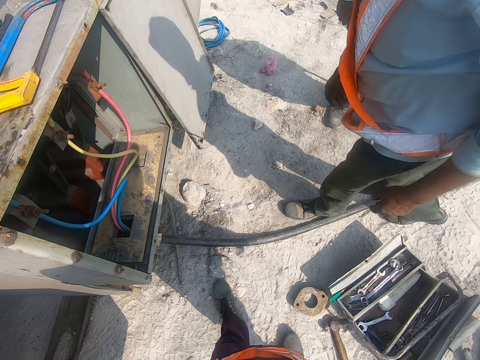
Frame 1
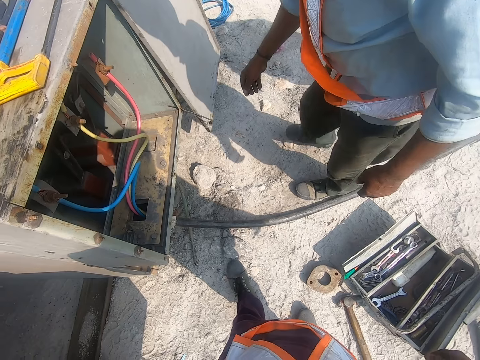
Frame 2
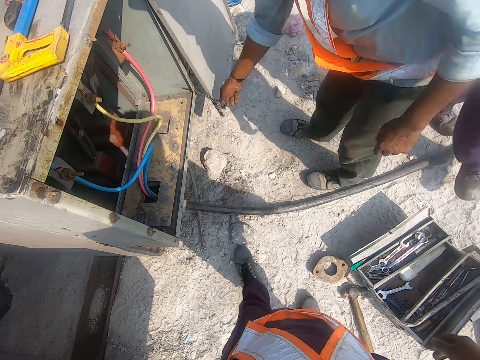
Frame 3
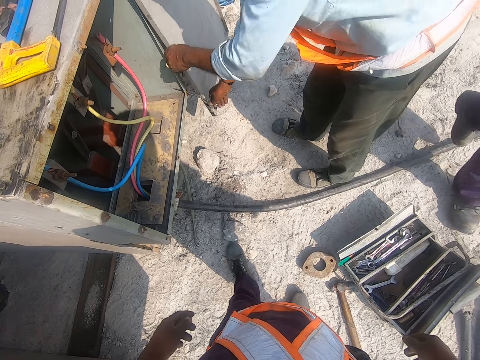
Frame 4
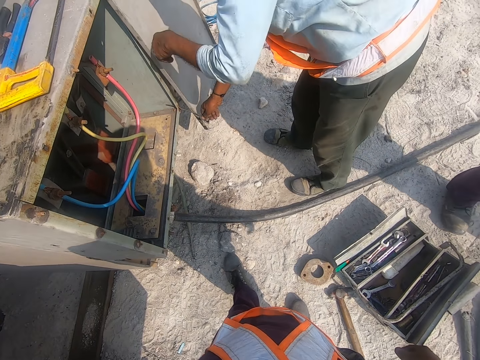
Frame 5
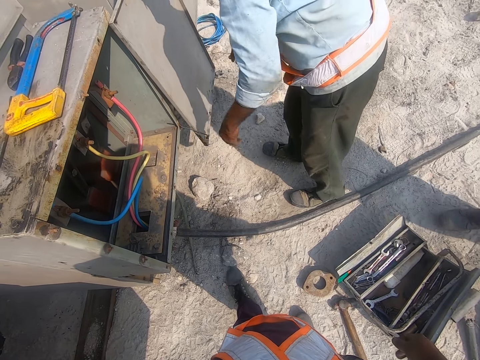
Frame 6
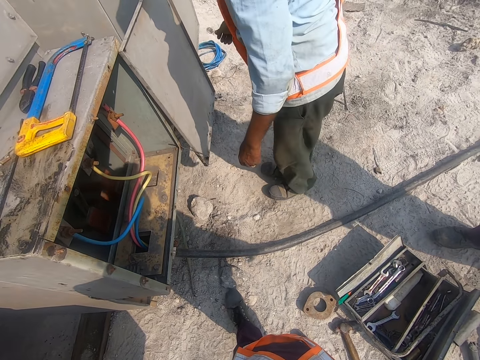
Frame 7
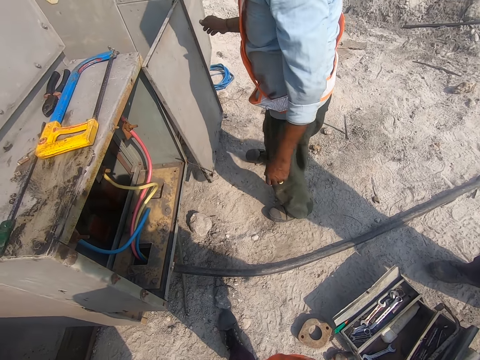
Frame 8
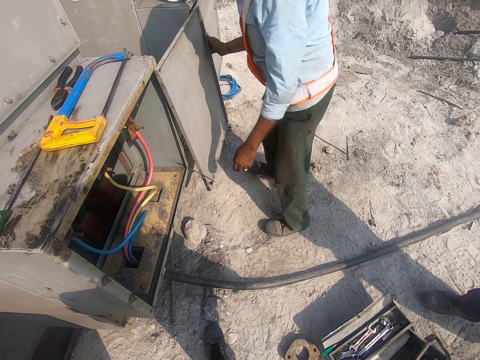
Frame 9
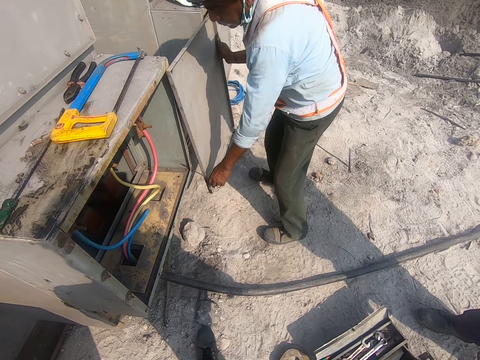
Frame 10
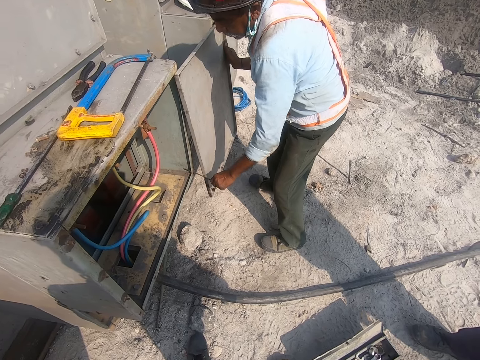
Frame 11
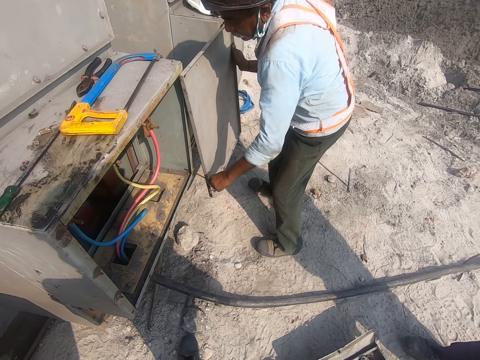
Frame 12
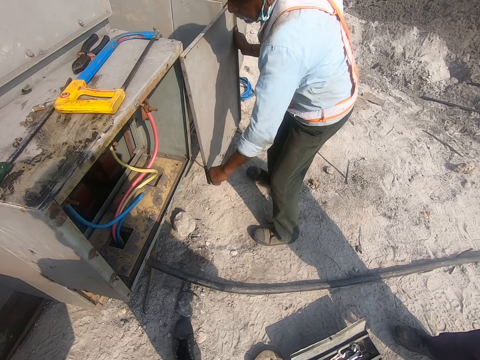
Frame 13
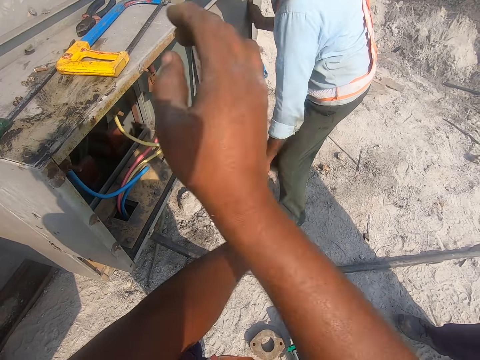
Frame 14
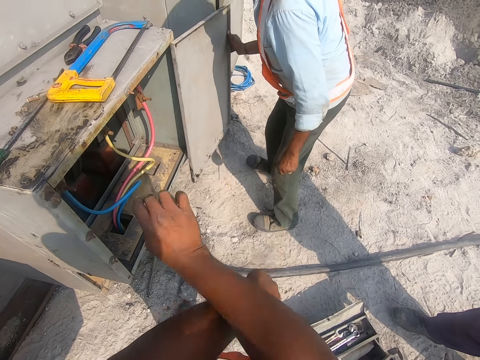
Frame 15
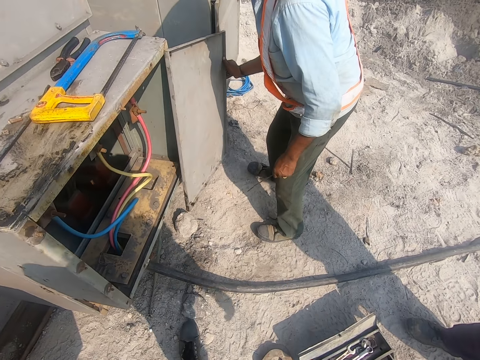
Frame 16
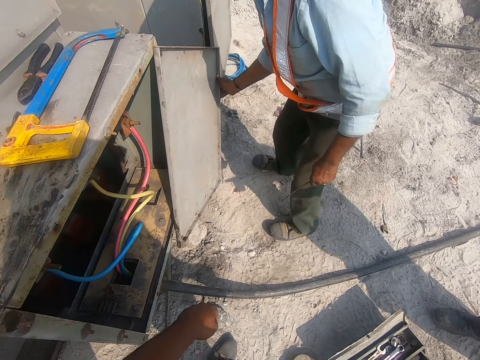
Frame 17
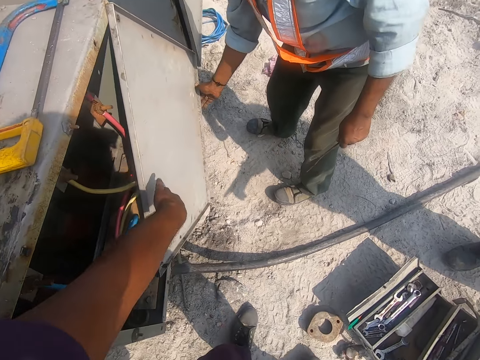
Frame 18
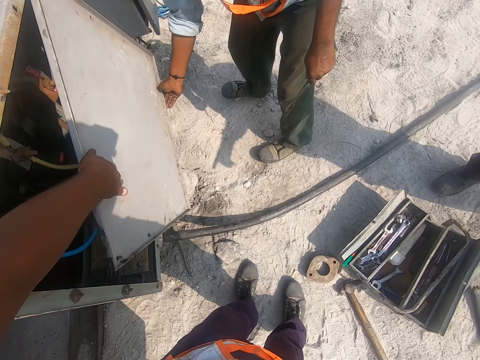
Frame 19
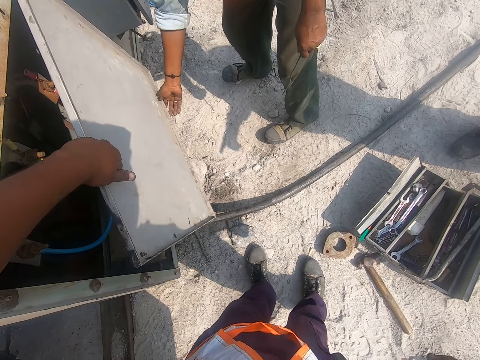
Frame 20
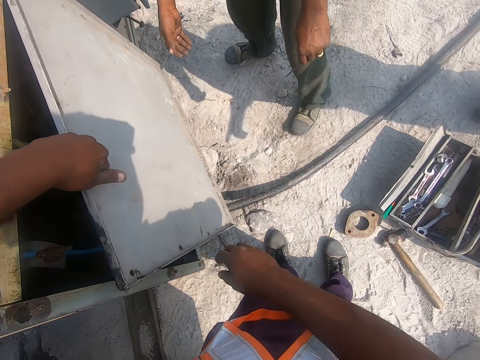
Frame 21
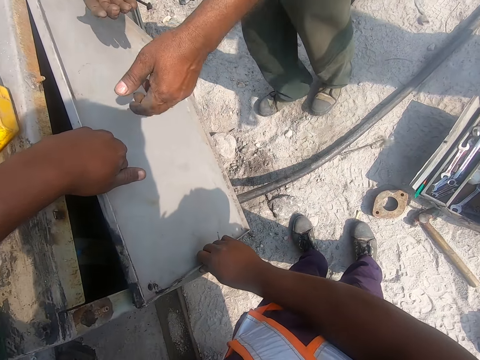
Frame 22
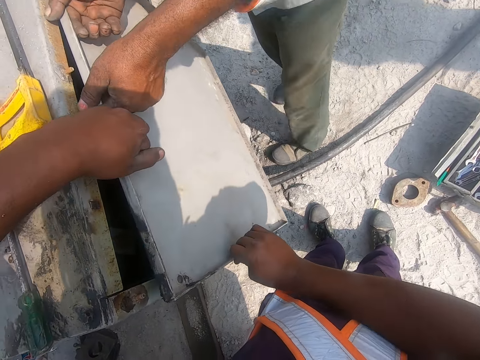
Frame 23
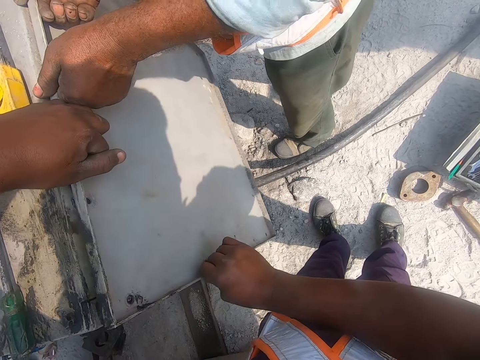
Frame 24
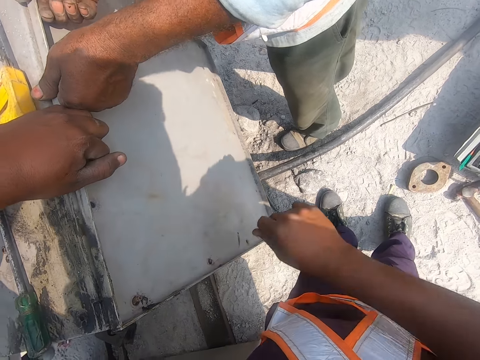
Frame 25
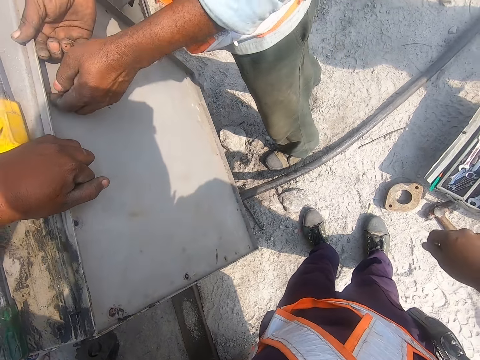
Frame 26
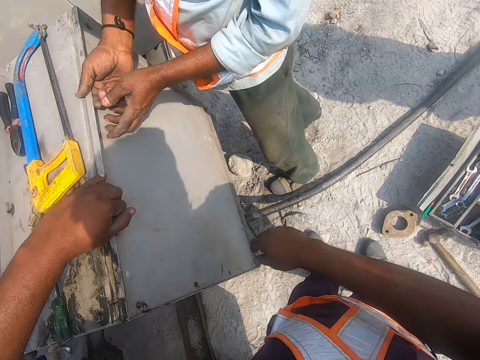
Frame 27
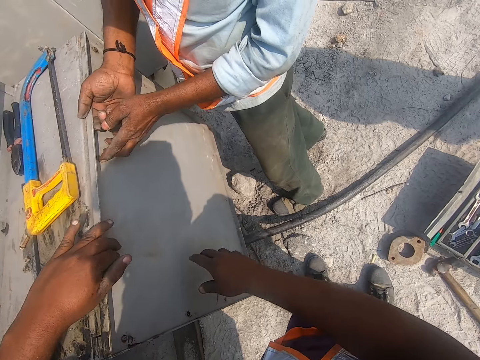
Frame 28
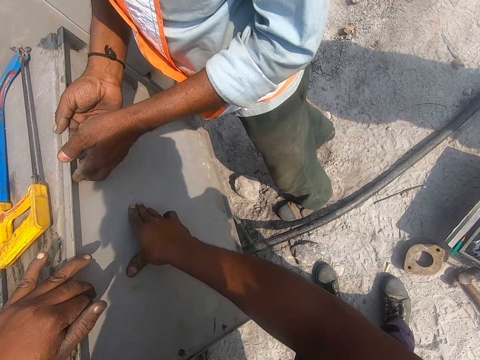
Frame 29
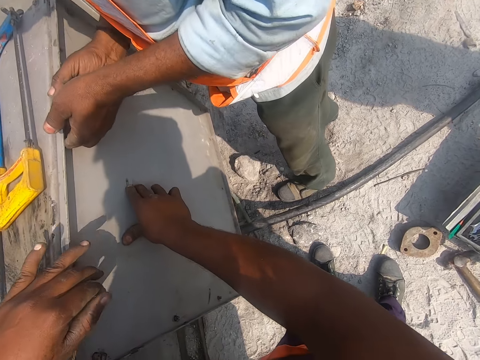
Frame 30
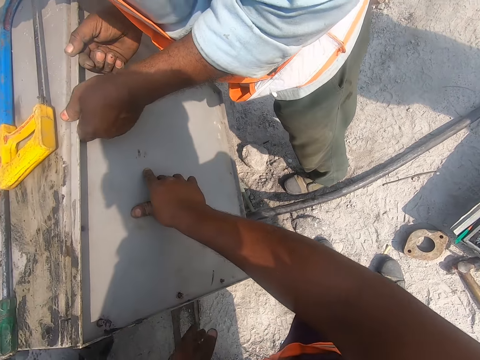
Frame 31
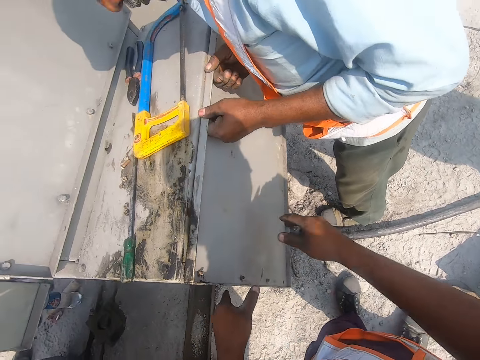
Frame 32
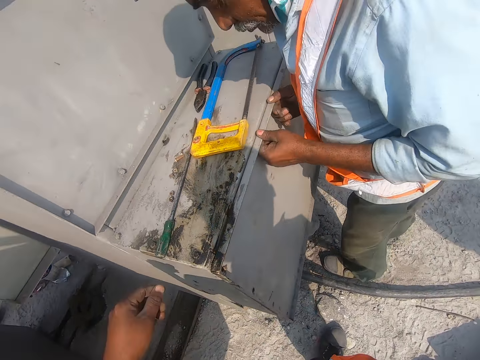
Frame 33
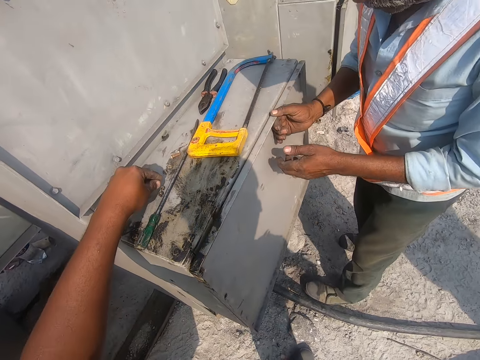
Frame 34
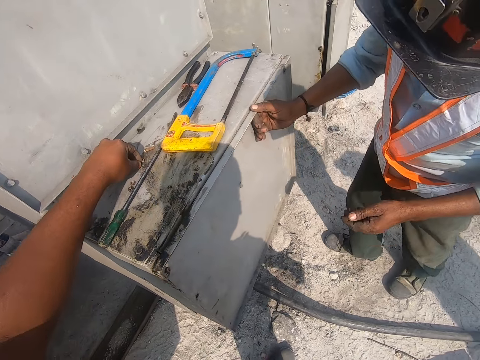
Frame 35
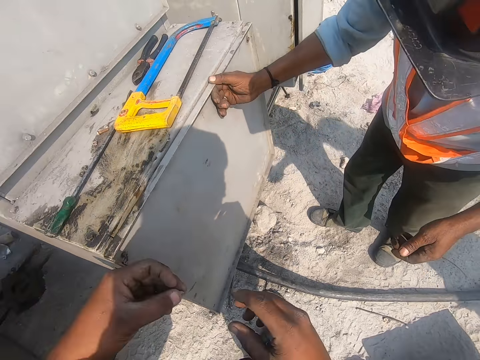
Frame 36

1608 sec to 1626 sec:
A person moves the lid. The camera wearer moves both hands. They close the cable room. The person closes the cable room. The camera wearer picks up a nail.

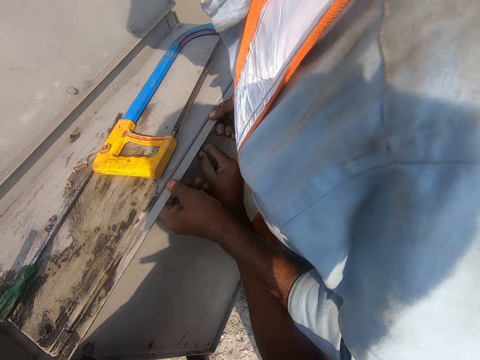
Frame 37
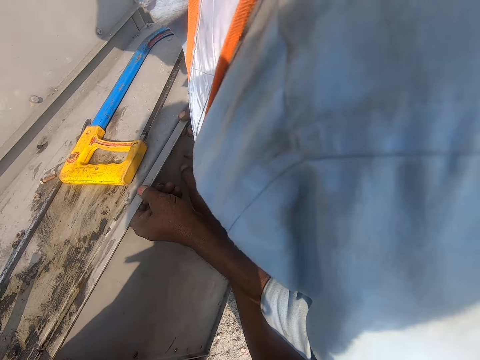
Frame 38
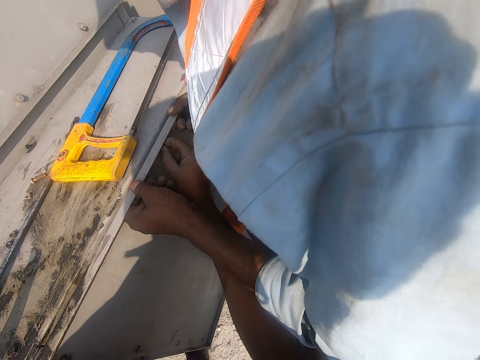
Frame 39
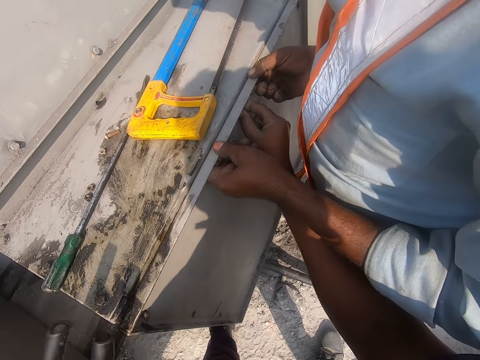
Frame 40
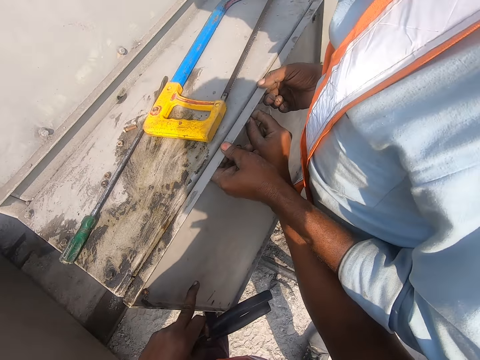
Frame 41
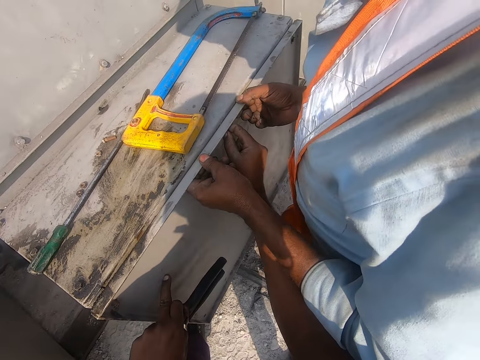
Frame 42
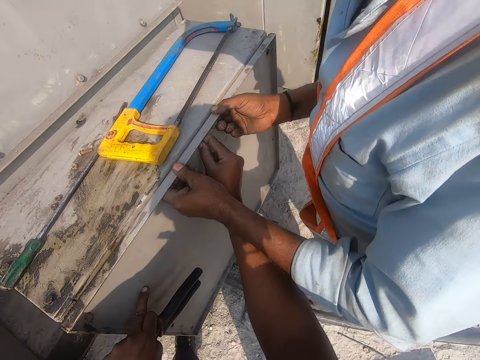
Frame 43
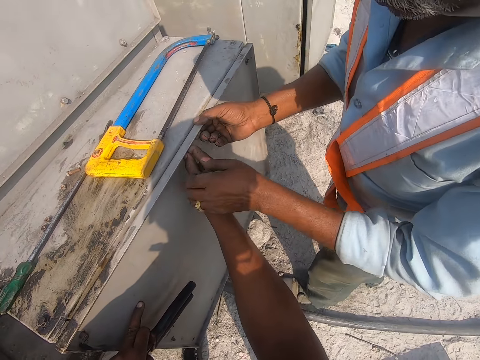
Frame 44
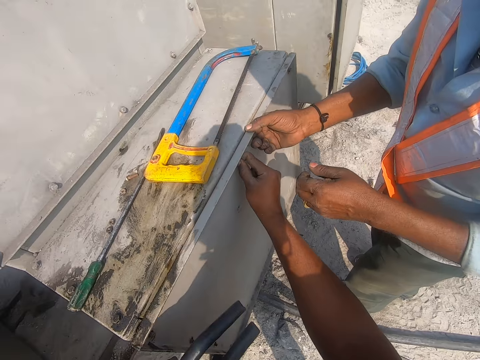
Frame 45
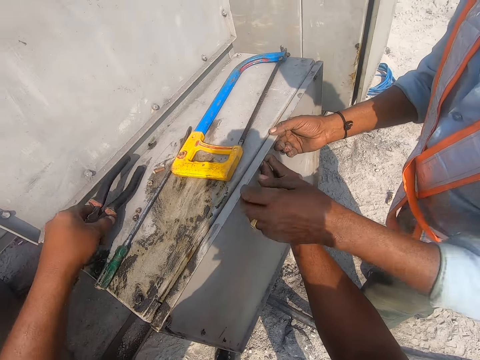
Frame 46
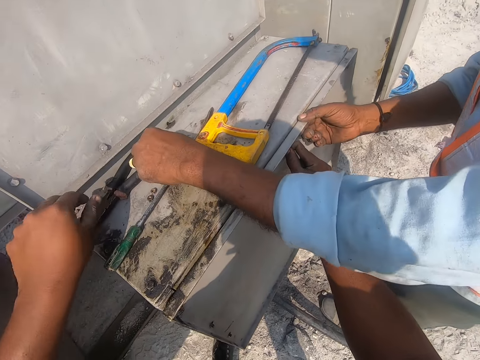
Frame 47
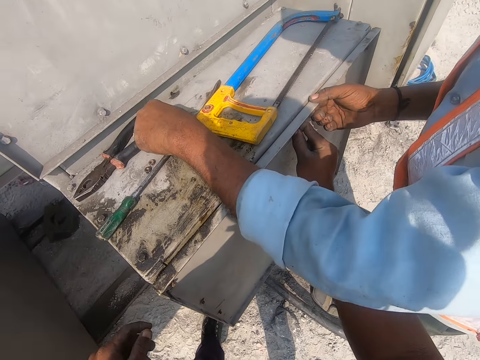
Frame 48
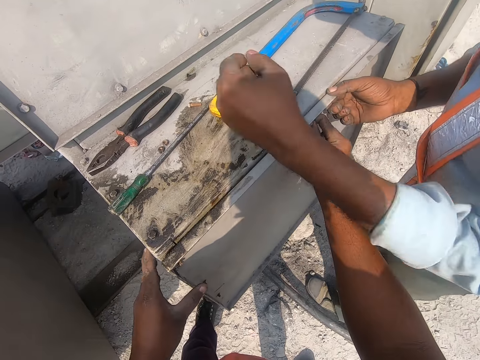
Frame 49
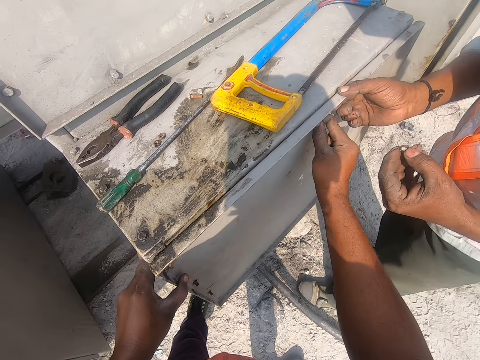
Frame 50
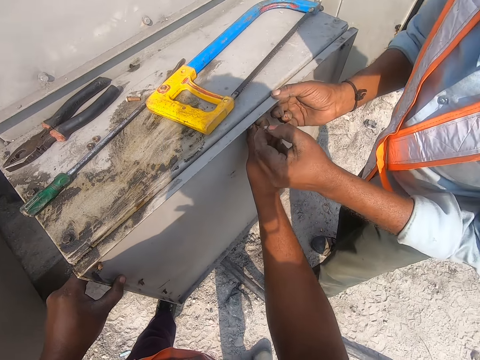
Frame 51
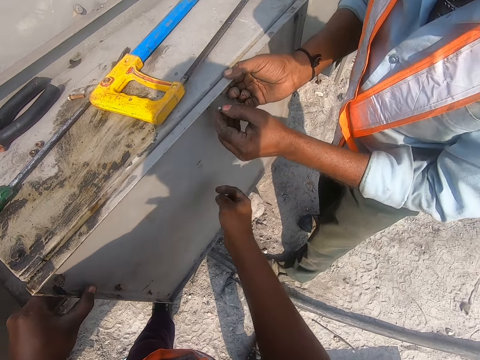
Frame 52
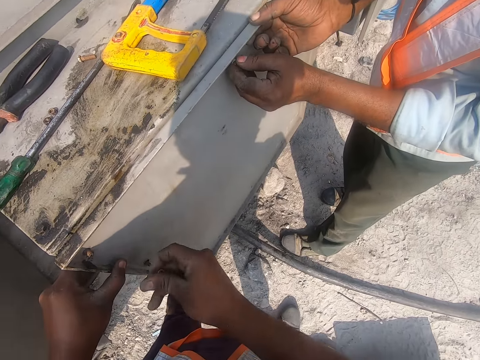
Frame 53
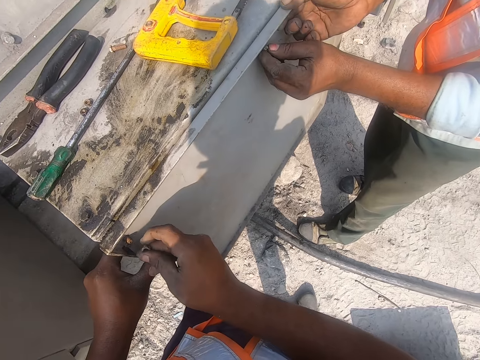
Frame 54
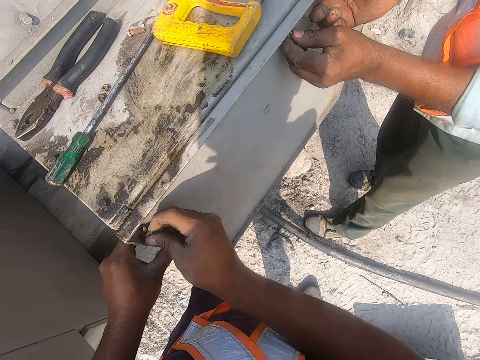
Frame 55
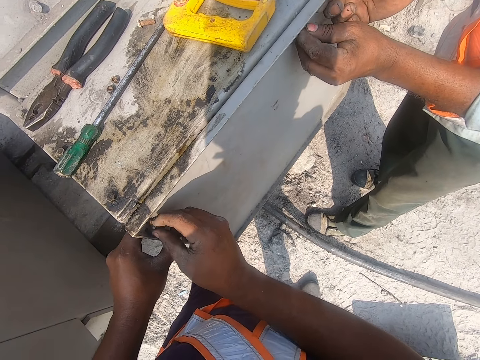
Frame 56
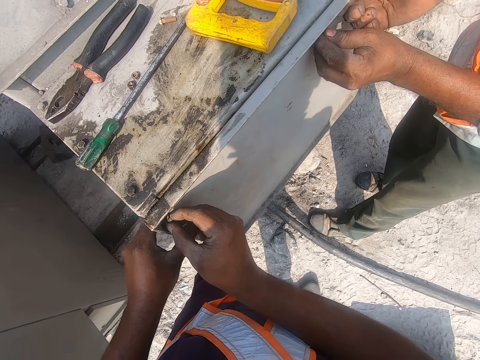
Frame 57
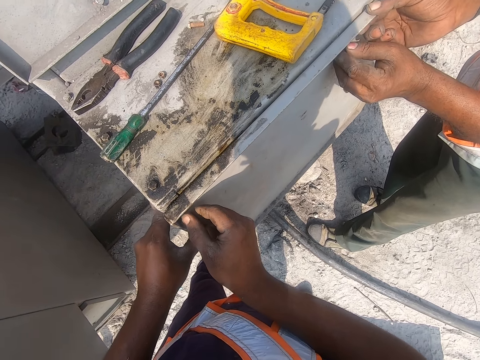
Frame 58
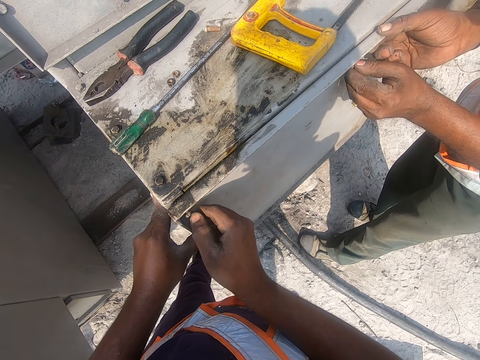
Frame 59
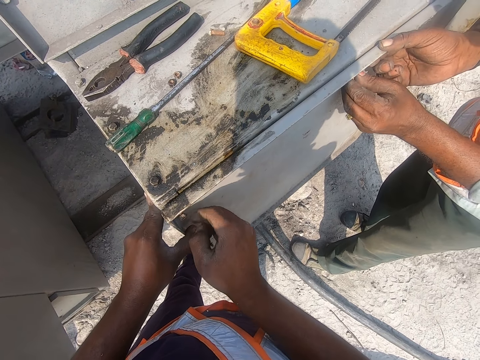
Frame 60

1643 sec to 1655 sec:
A man converses with the camera wearer. The camera wearer holds a metallic cabinet door with his finger. He places the pliers on the metal box. He drops the pliers on top of the metallic cabinet. The man picks up a nut on top of the metallic cabinet. The camera wearer holds the metallic cabinet. The man puts a nut inside a screw on the metallic cabinet. The camera wearer puts a nut inside the screw on the metallic cabinet. He rolls the nut on the bolt or screw.
